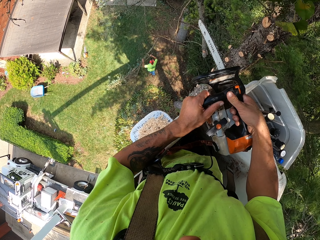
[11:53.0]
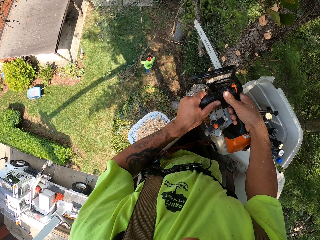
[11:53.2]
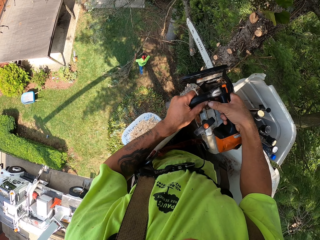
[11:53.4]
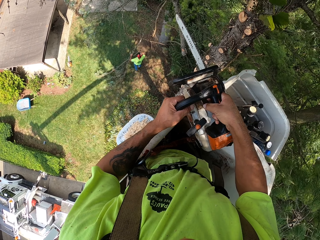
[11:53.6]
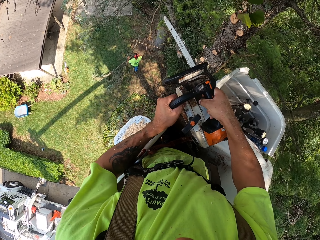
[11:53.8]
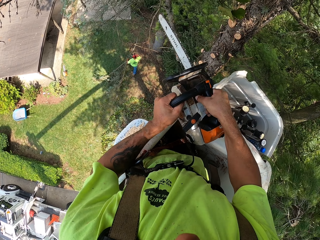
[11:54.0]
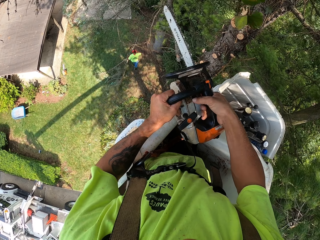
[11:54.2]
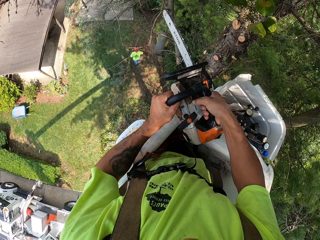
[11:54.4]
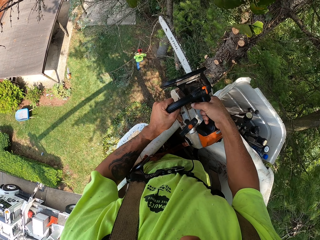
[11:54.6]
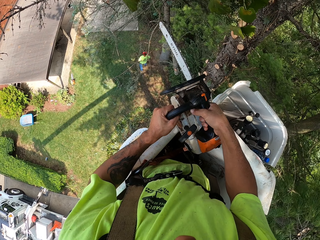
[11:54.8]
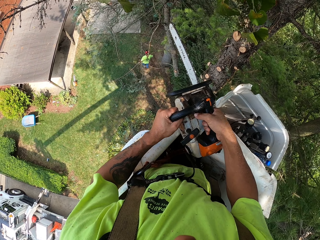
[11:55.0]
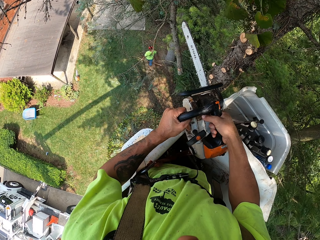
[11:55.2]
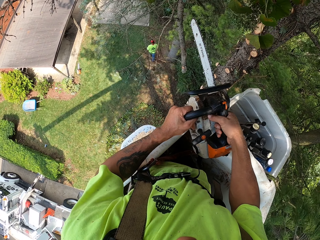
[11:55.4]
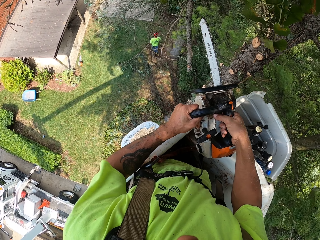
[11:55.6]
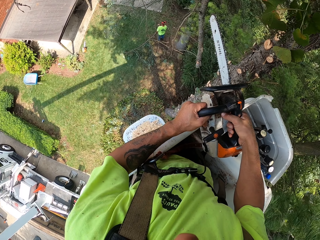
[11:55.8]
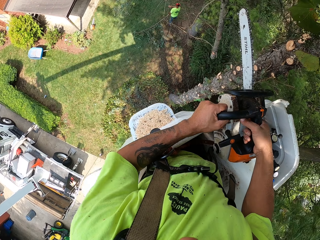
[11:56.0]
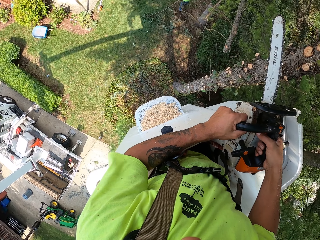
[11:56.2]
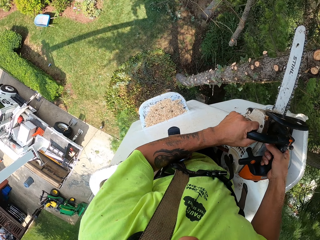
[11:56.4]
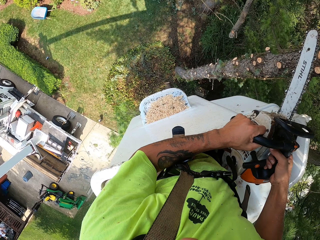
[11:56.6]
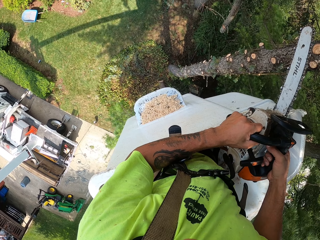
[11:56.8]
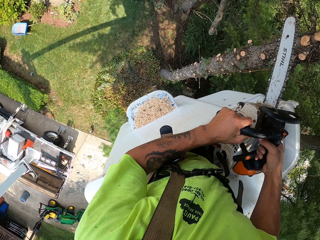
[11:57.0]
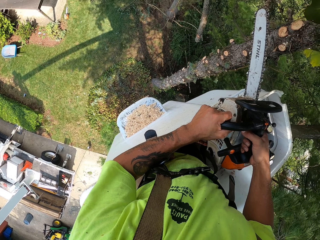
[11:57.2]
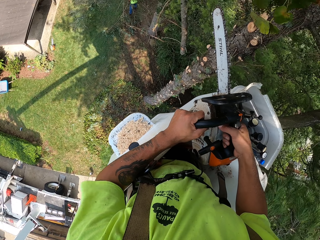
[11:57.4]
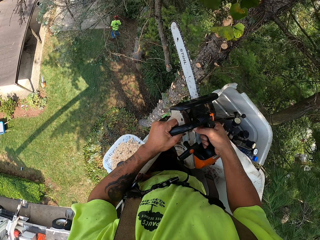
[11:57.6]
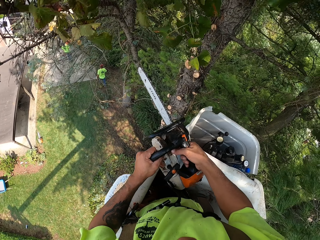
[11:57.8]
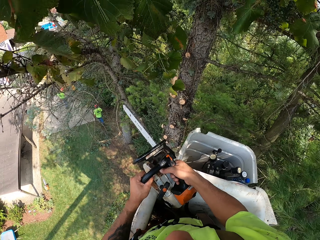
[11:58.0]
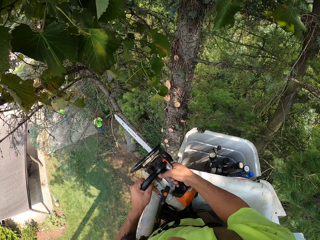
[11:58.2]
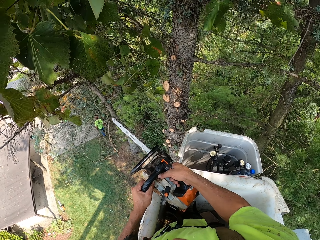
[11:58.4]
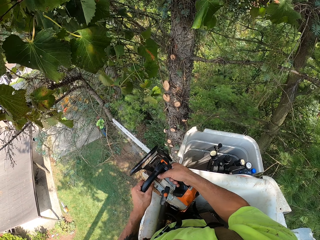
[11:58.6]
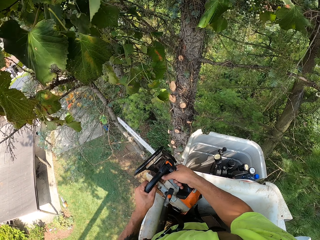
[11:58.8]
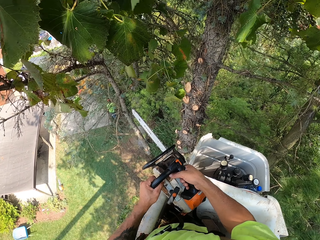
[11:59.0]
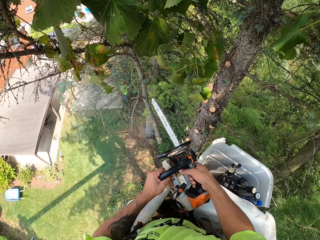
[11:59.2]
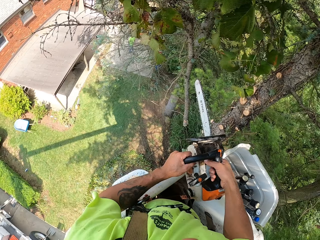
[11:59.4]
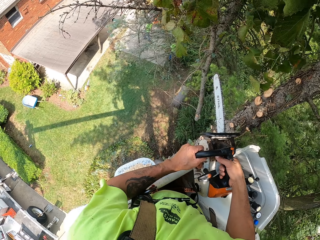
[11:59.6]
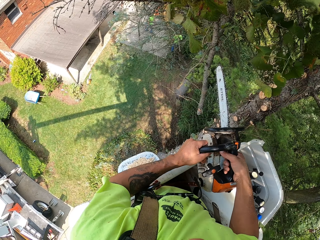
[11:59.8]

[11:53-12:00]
A person collects the tree branches from the ground. The camera wearer looks around.

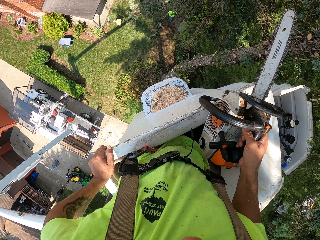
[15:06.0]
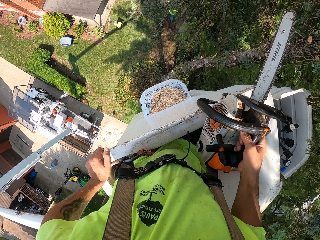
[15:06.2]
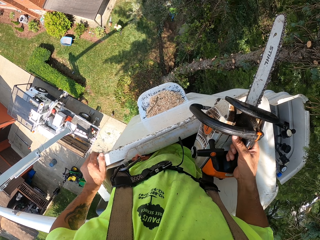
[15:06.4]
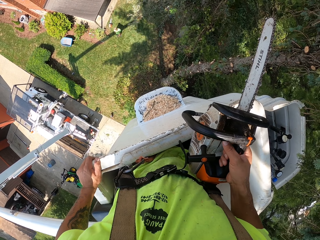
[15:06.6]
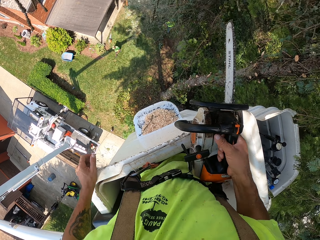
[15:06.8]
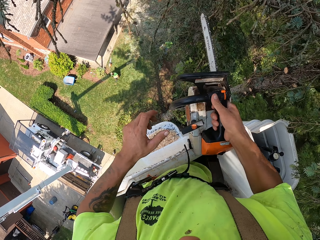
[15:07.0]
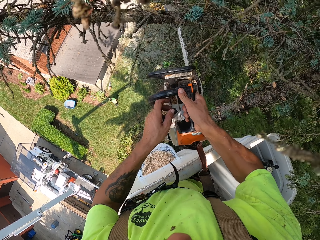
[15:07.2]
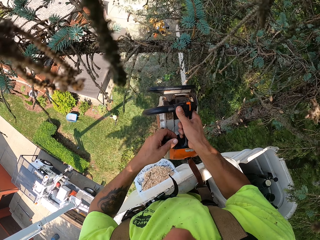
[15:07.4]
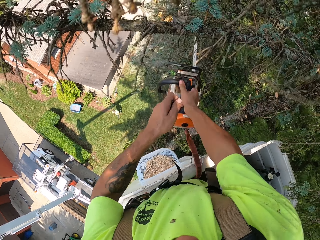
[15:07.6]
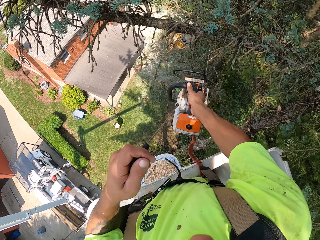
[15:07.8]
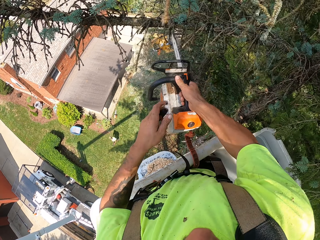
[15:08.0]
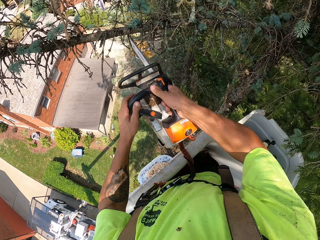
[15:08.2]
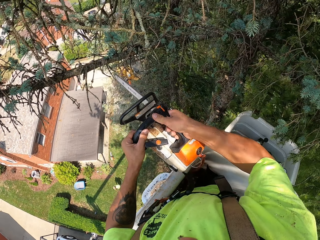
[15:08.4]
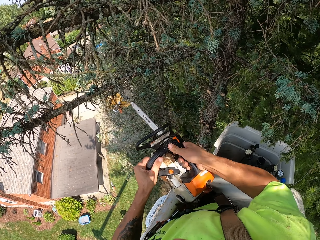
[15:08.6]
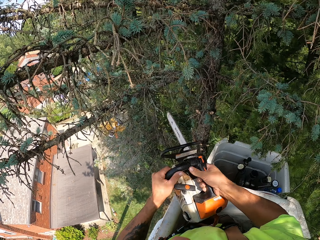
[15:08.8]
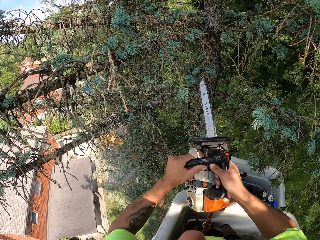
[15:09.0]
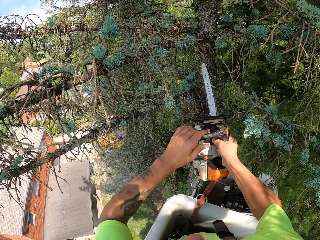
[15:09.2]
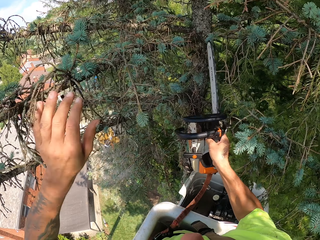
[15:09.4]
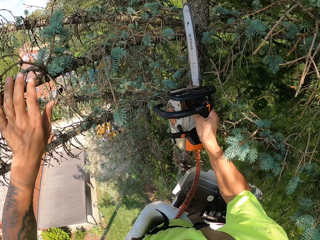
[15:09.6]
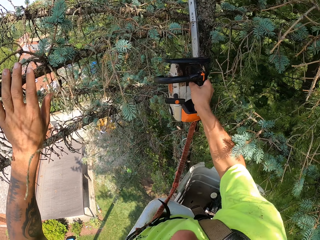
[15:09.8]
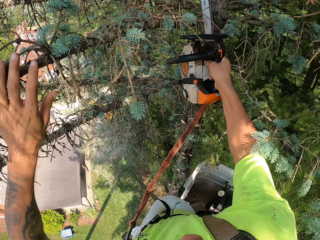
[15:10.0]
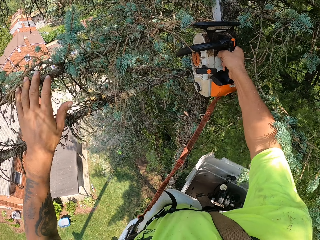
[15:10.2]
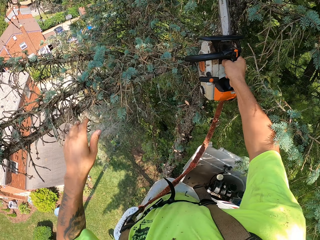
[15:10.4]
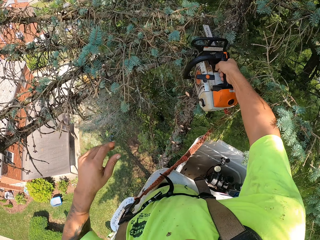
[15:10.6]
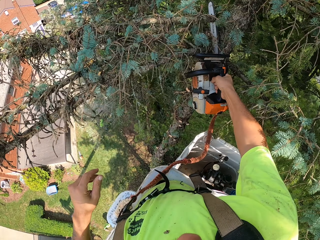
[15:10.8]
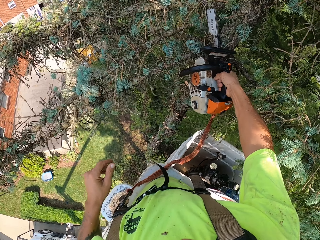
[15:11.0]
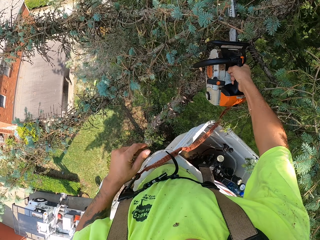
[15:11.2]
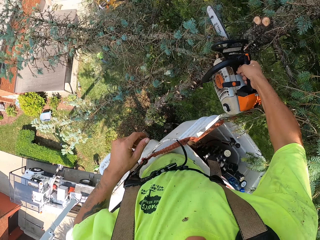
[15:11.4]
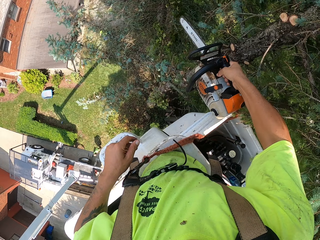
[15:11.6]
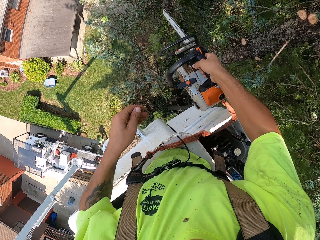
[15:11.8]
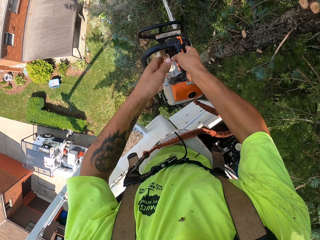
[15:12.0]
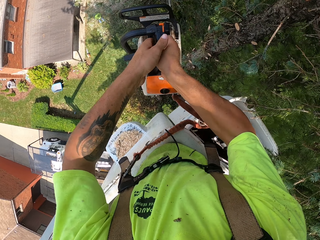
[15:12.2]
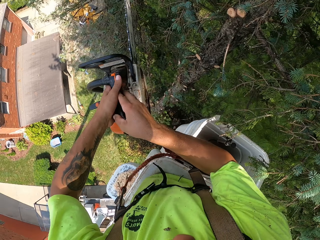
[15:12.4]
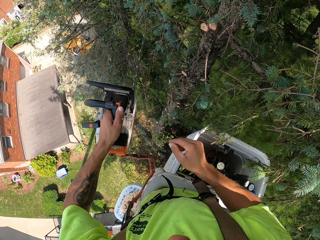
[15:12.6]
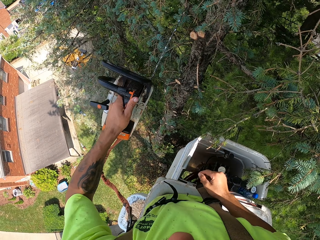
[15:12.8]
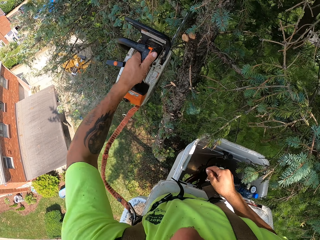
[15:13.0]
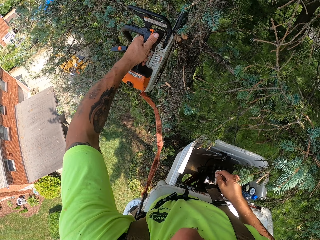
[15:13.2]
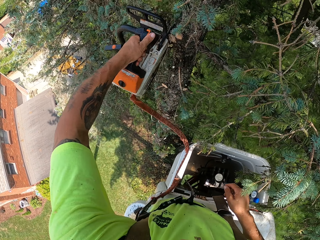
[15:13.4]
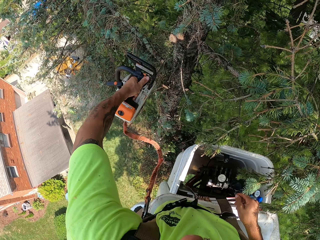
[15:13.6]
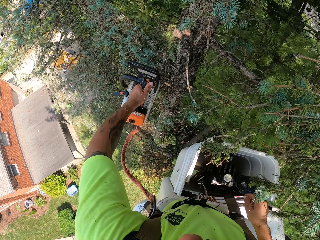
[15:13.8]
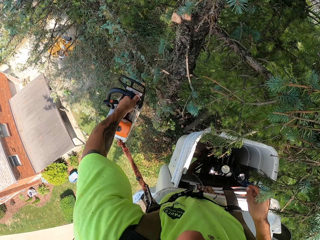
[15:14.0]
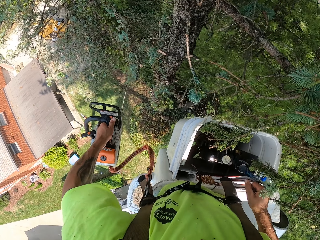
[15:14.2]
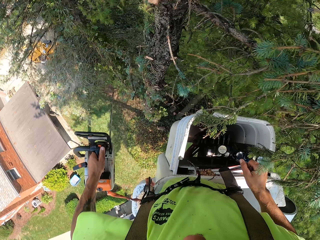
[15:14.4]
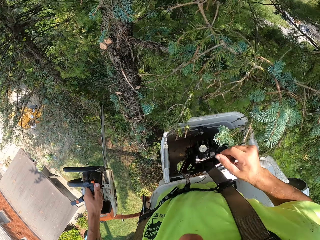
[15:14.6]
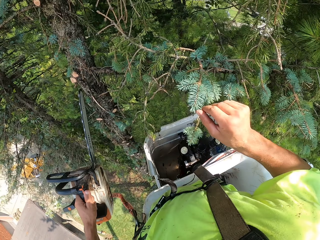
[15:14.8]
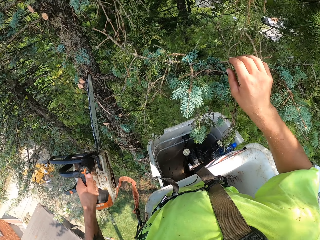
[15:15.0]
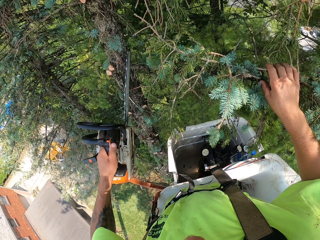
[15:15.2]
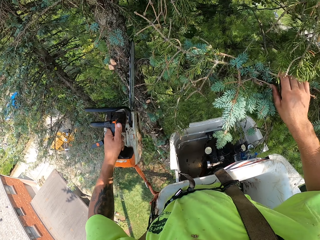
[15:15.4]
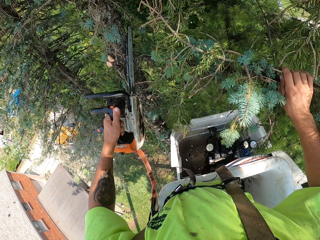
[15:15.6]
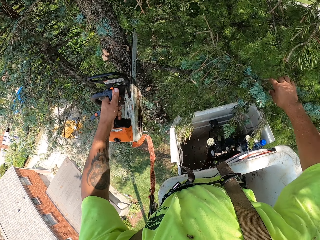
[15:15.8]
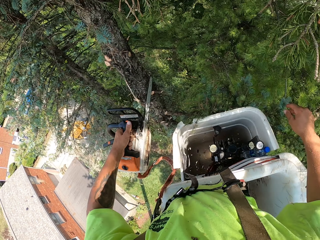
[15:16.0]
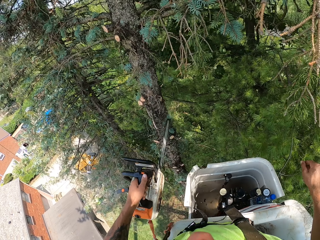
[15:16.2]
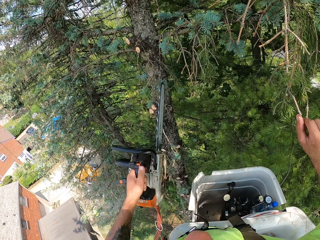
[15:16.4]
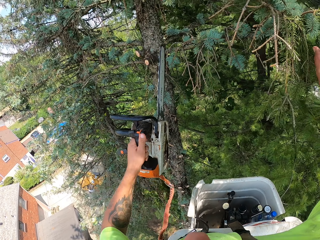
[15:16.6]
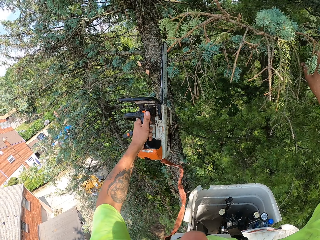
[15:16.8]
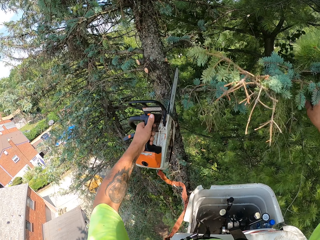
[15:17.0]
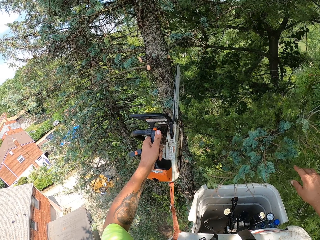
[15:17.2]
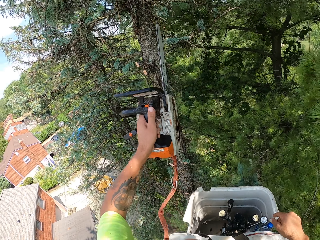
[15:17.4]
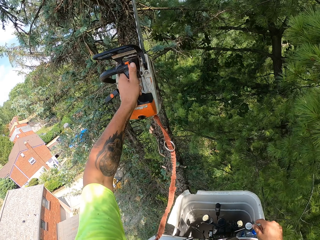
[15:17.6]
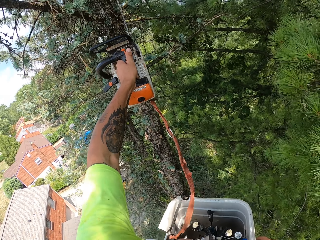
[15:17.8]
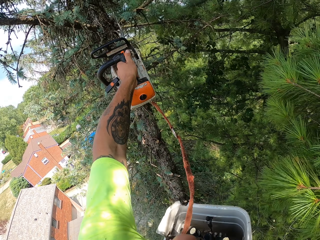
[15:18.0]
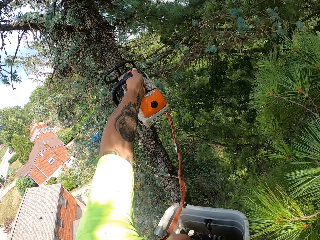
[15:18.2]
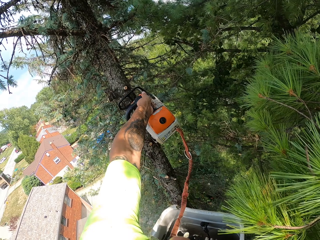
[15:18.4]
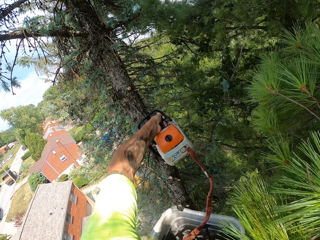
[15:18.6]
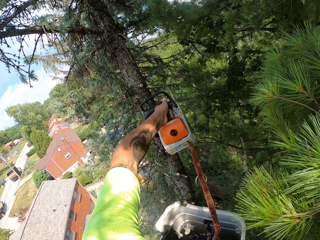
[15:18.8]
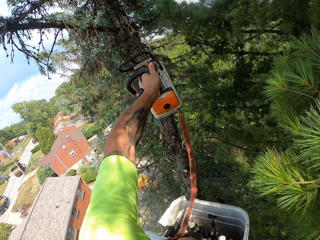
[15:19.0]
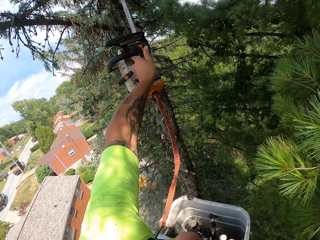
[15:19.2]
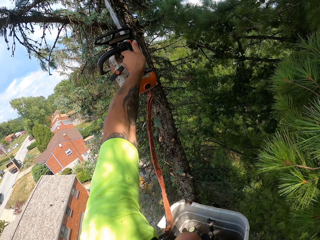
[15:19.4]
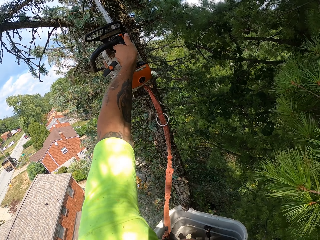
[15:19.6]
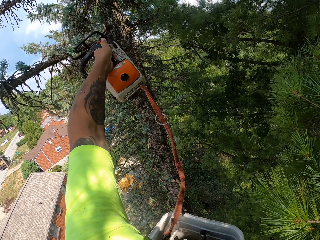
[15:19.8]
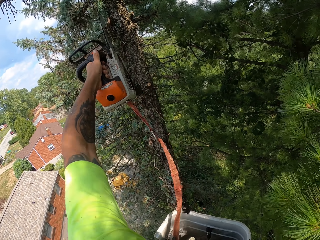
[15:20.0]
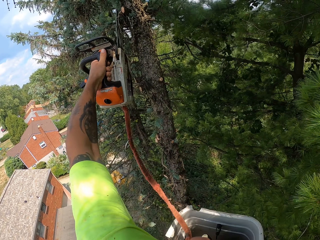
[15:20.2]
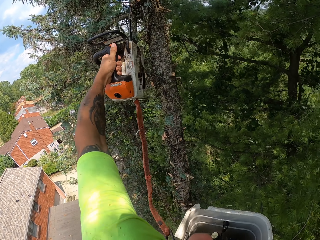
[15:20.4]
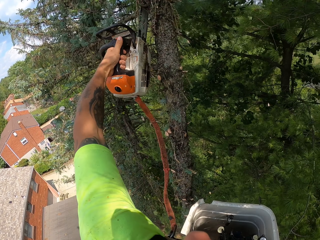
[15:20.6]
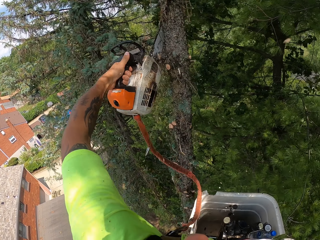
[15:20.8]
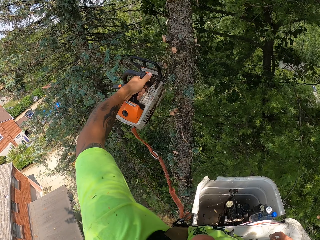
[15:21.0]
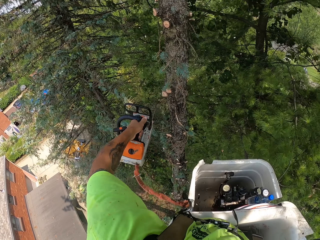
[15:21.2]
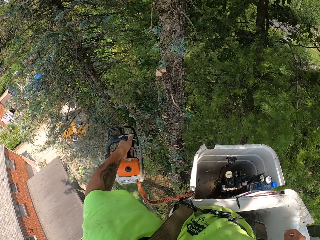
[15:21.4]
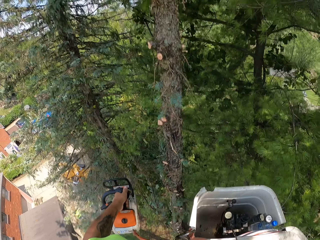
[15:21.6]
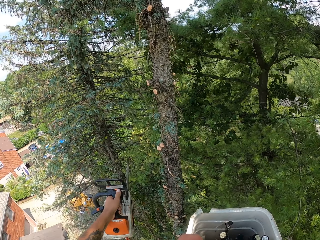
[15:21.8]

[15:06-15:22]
The camera wearer starts the pruning saw in his right hand with his left hand. He holds the pruning saw with both hands. He prunes branches of the tree with the pruning saw in his right hand. He passes the pruning saw from his right hand to his left hand. He prunes branches of the tree with the pruning saw in his left hand. He holds some branches with his right hand. He prunes the branches in his right hand with the pruning saw in his left hand. He drops the branches in his right hand on the ground. He holds a branch with his right hand. He prunes the branch in his right hand with the pruning saw in his left hand. He drops the branch in his right hand on the ground. He prunes branches of the tree with the pruning saw in his left hand. He prunes a branch of the tree with the pruning saw in his left hand. He does so again.
